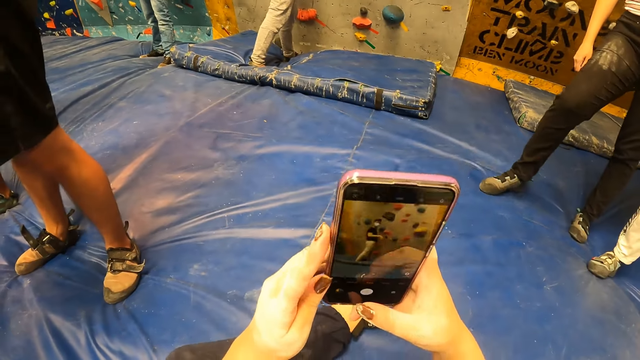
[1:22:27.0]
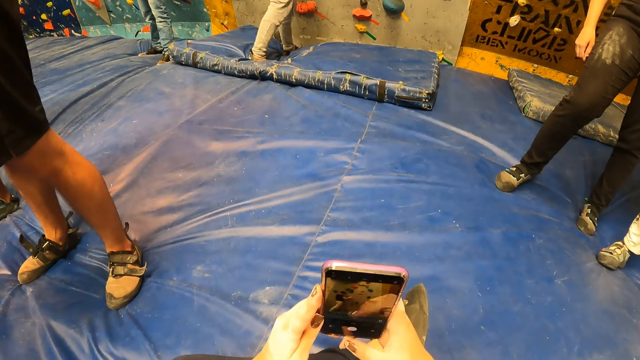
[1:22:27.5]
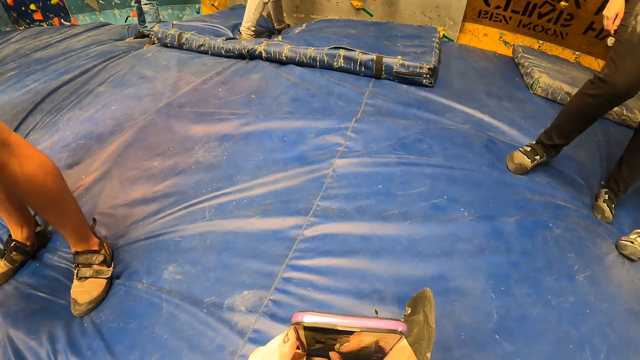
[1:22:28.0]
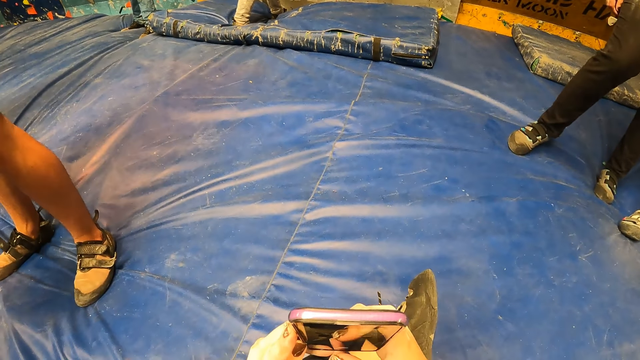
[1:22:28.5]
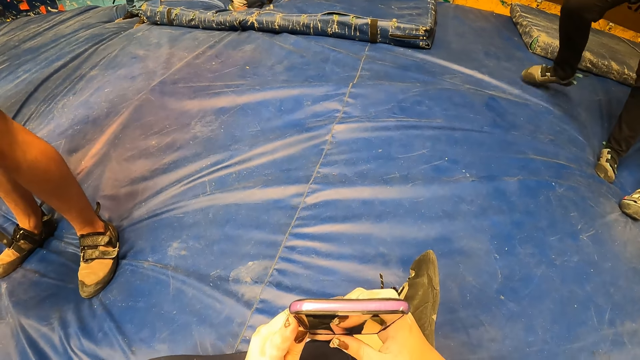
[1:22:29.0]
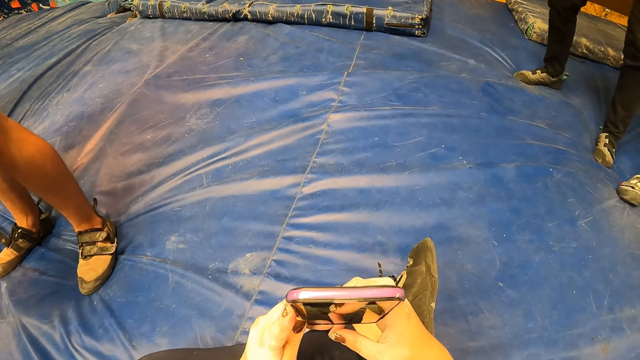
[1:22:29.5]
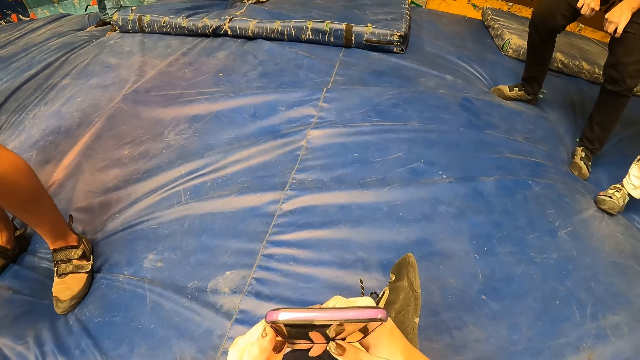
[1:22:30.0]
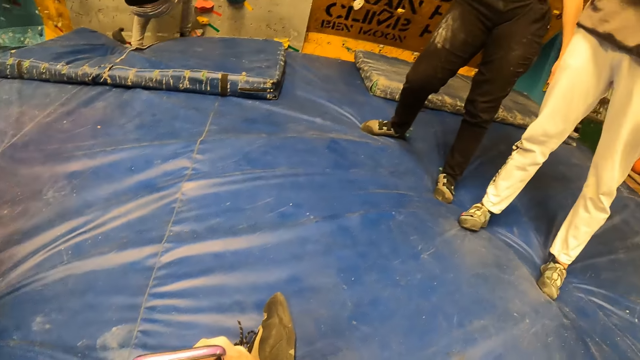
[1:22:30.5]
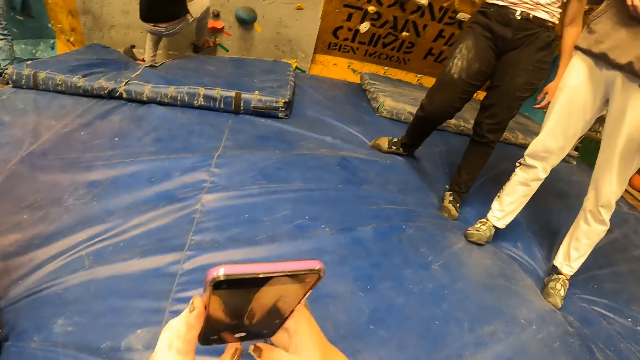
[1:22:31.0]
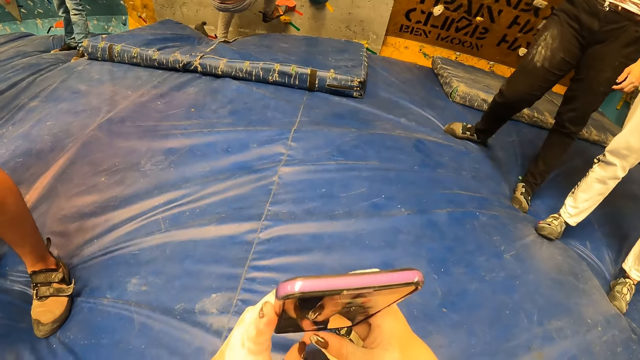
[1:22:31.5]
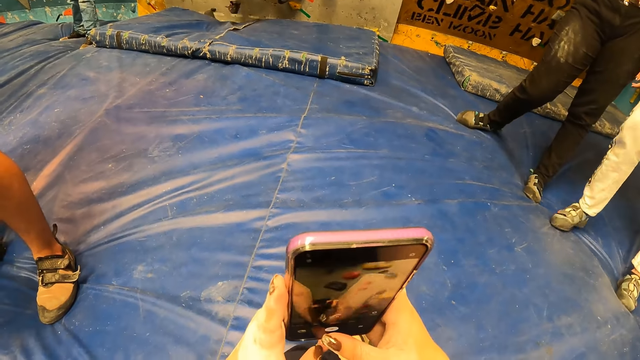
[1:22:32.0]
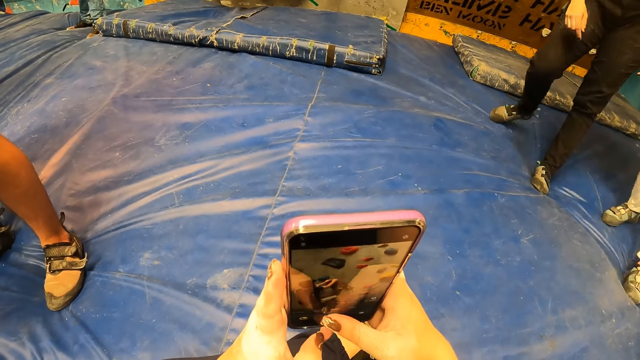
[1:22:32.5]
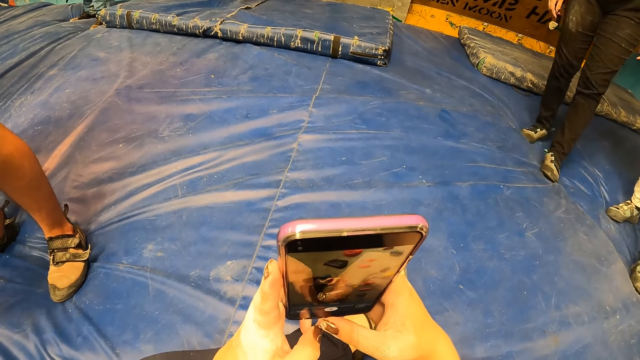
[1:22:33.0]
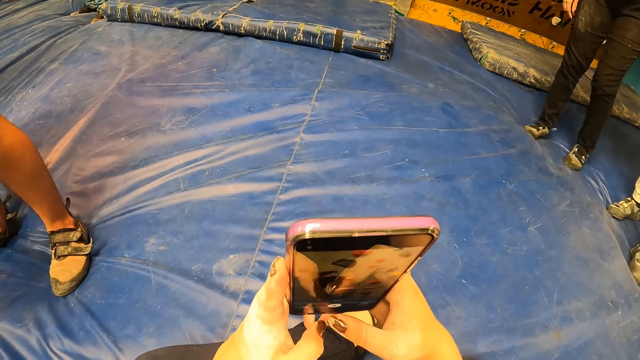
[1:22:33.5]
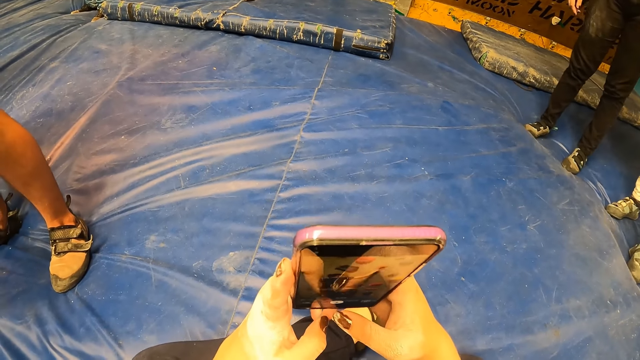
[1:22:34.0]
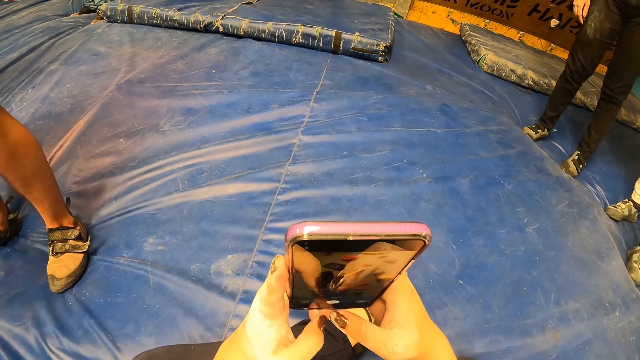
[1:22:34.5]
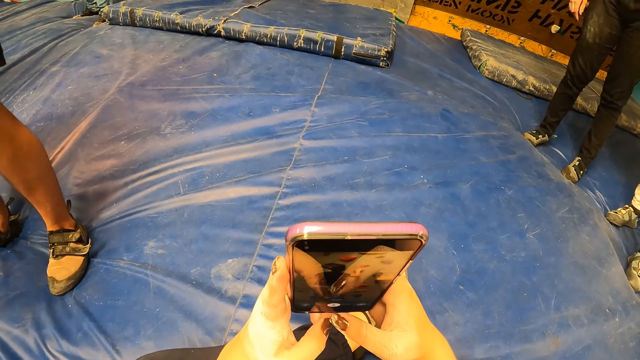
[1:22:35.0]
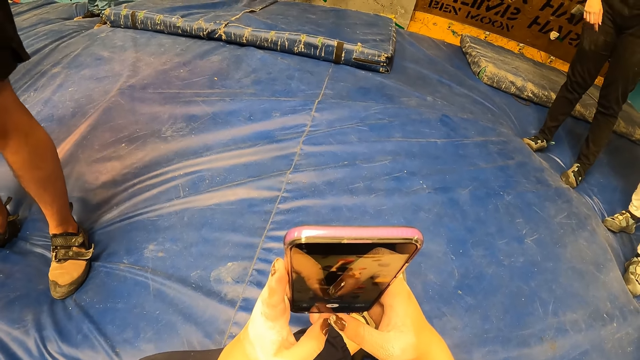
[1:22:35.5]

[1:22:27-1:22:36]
The camera wearer holds the phone with both hands. They capture a man with the phone and operate the phone with both hands. The man climbs the bouldering wall with both hands.

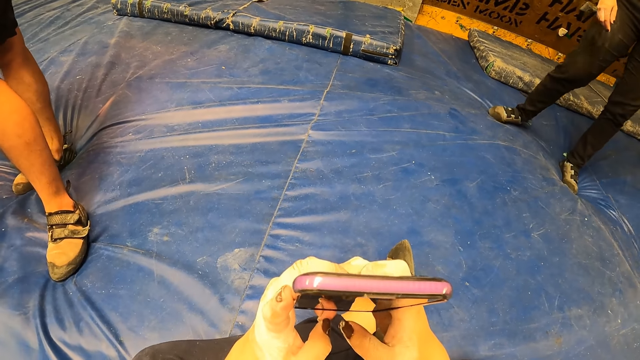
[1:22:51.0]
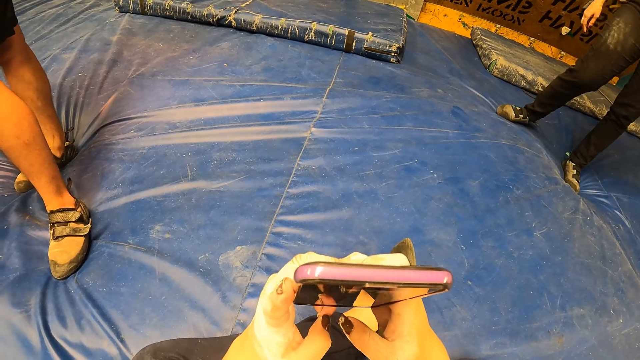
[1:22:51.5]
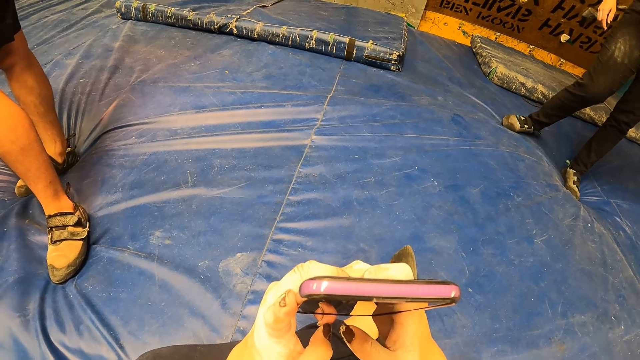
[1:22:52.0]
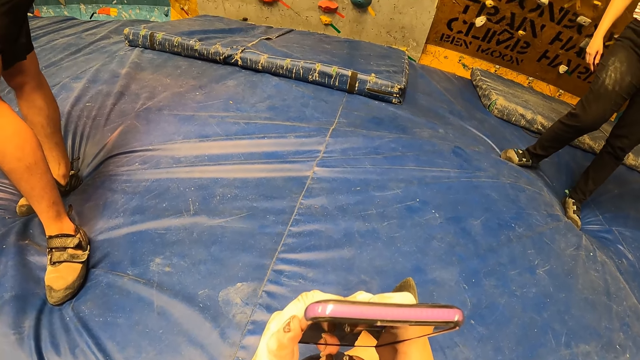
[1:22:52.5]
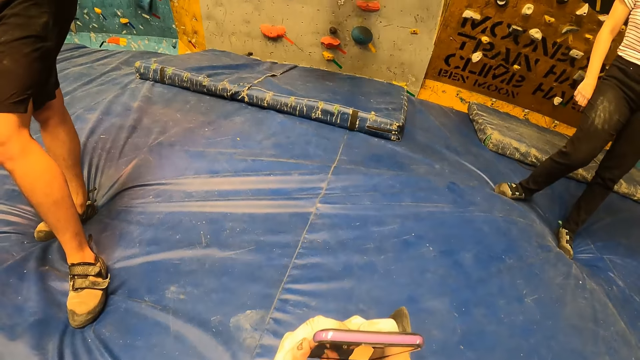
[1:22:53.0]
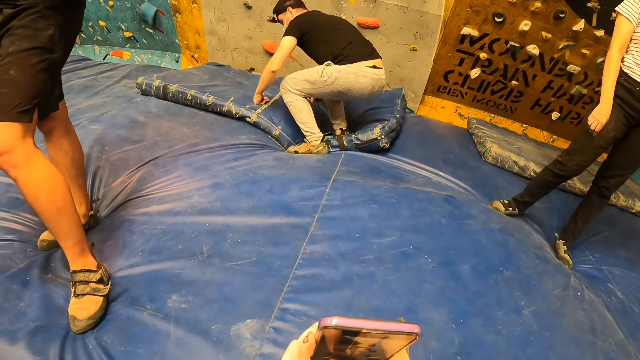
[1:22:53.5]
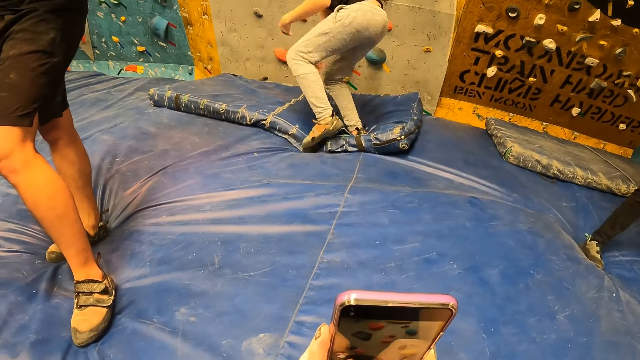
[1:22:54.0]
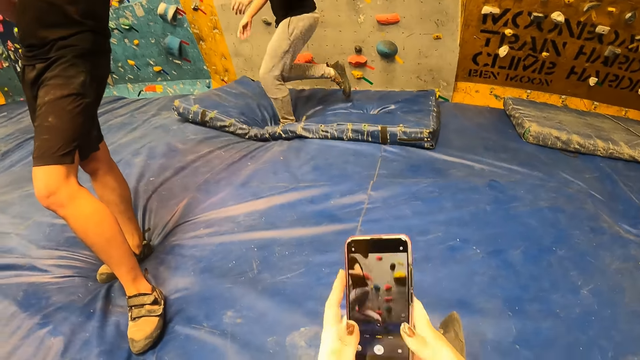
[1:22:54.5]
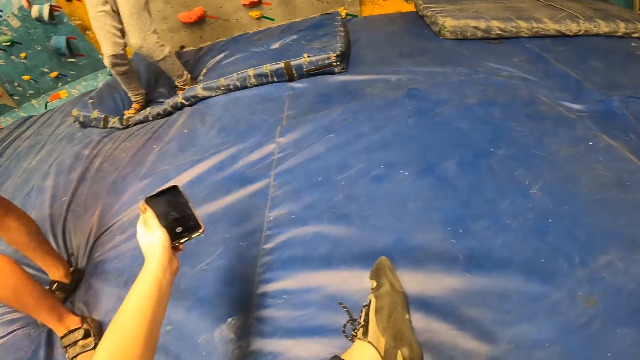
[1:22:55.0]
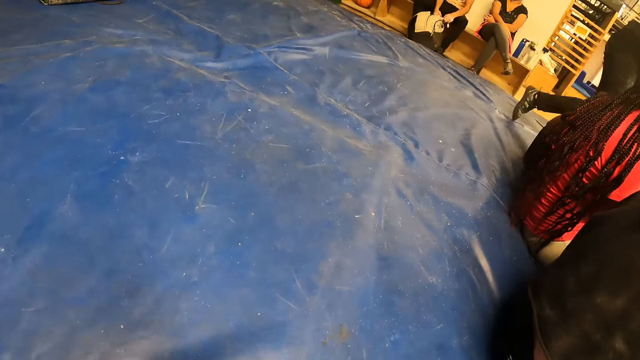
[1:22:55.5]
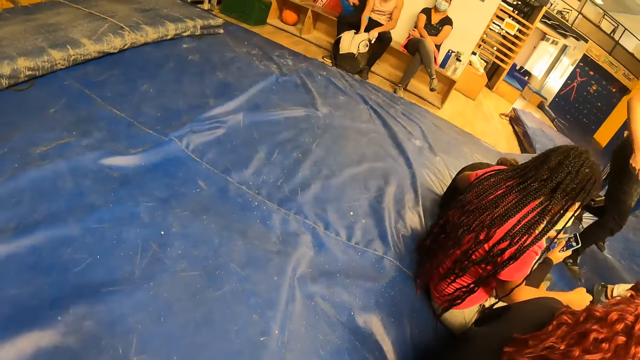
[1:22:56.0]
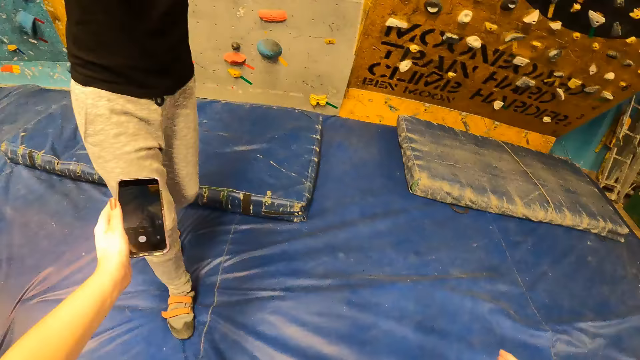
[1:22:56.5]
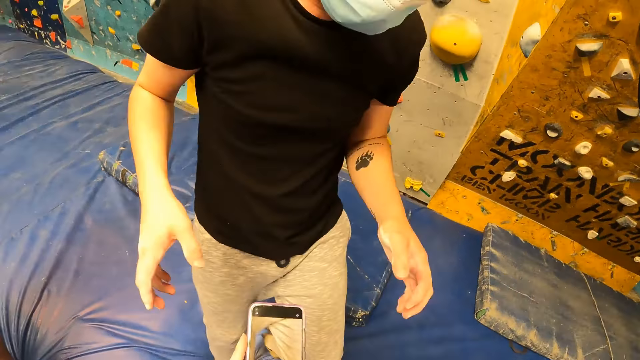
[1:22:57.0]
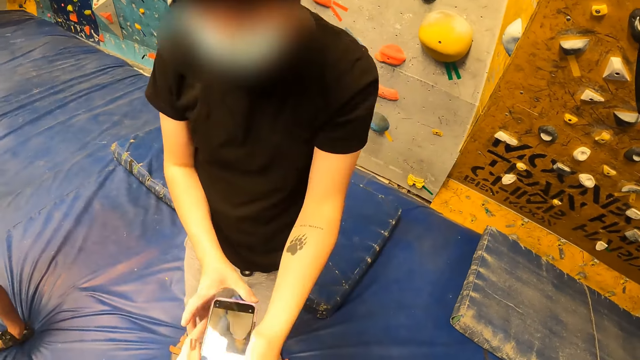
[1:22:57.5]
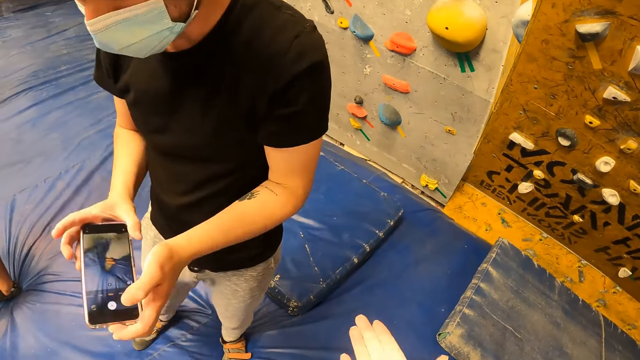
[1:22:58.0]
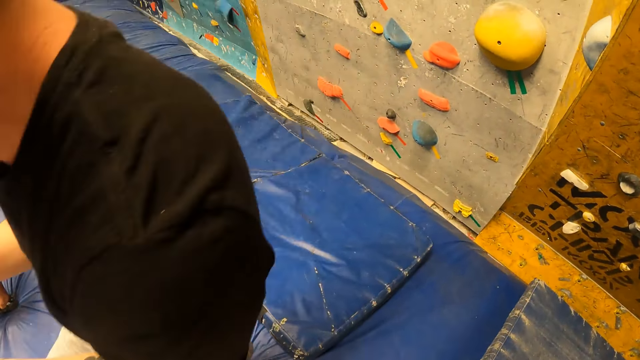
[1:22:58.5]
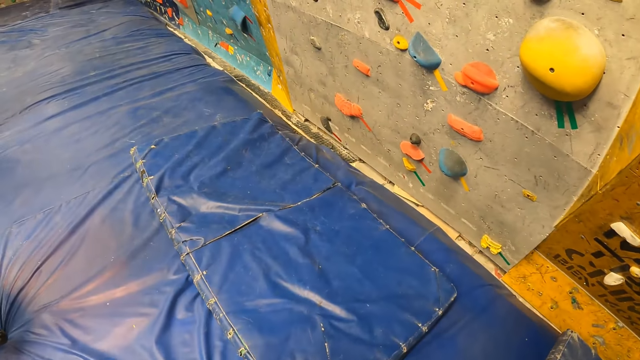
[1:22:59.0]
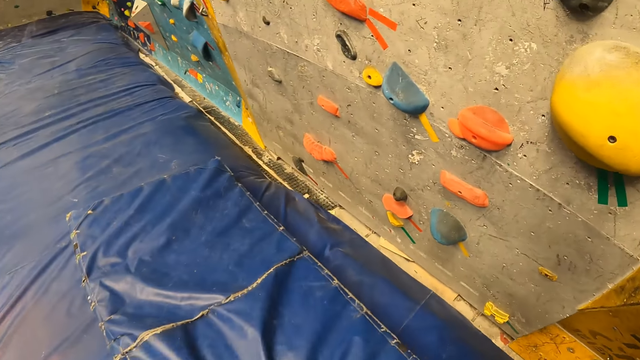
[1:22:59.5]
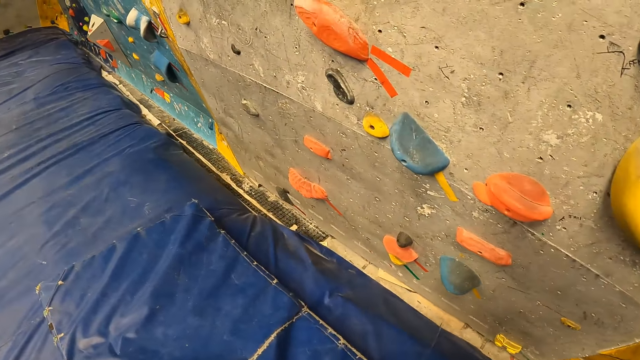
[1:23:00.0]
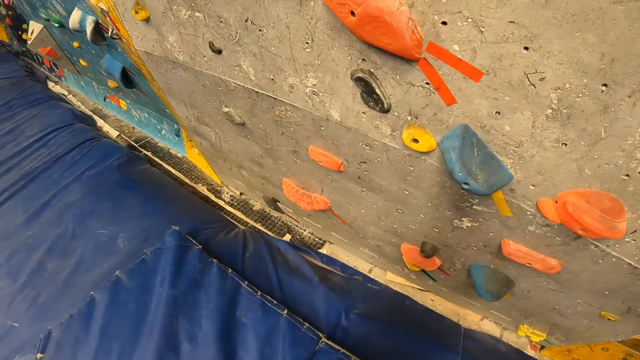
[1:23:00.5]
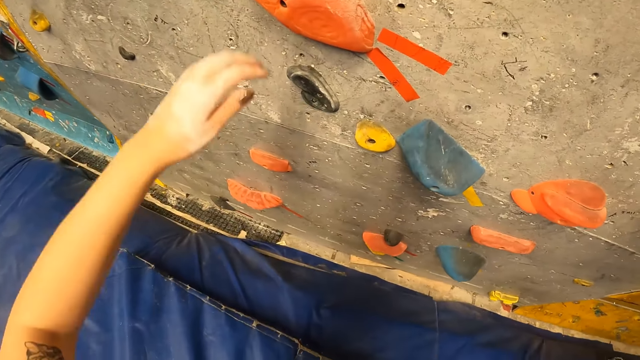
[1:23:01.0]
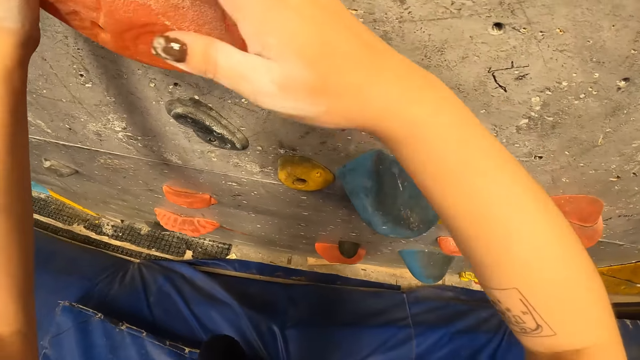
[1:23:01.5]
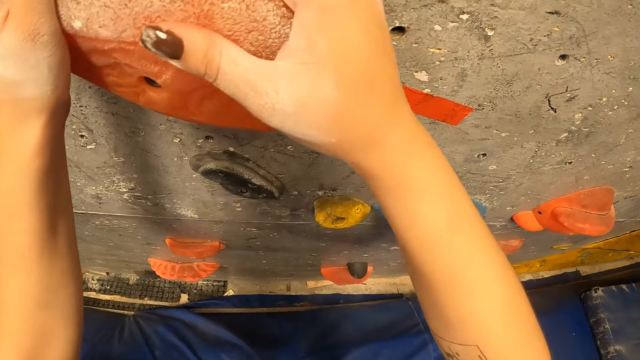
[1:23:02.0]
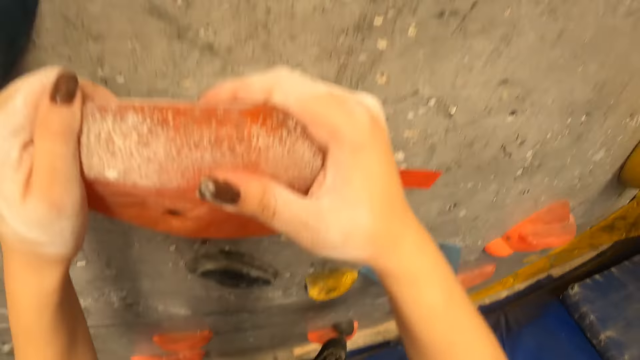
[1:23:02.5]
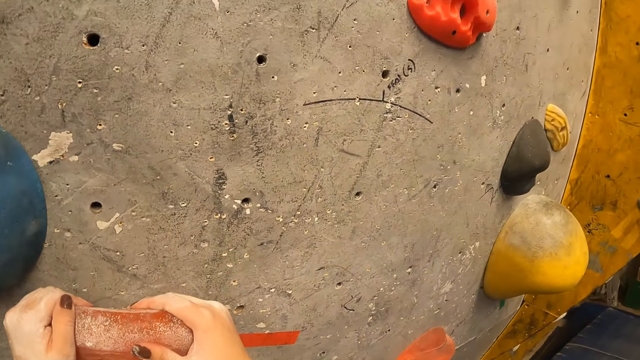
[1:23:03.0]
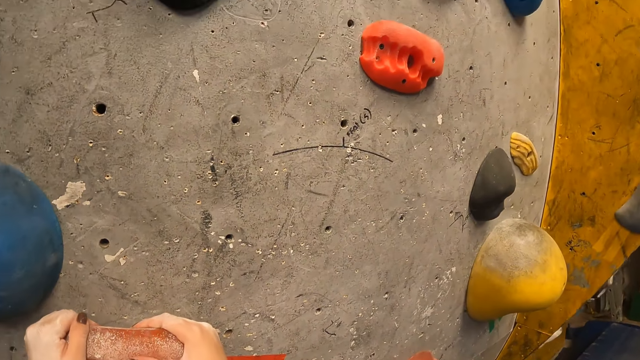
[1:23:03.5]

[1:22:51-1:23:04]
A man falls from the bouldering wall to the crash pad. The man jumps from the wall. The camera wearer holds the phone with her left hand. She stands from the crash pad and gives the phone to the man. The man takes the phone from the camera wearer. The camera wearer walks towards the bouldering wall. She climbs the bouldering wall with both hands and plays a rock climbing game.
